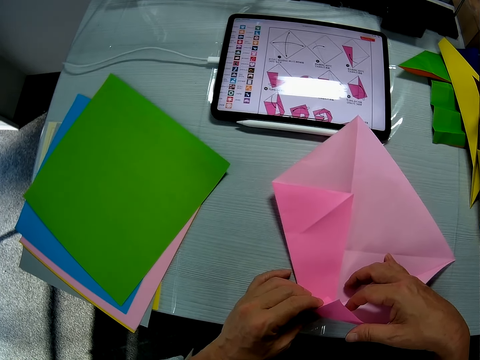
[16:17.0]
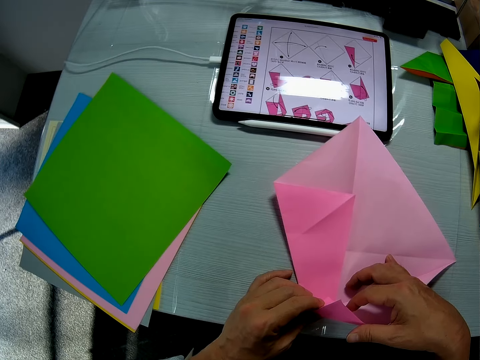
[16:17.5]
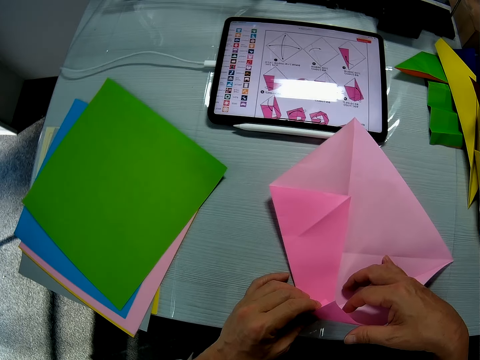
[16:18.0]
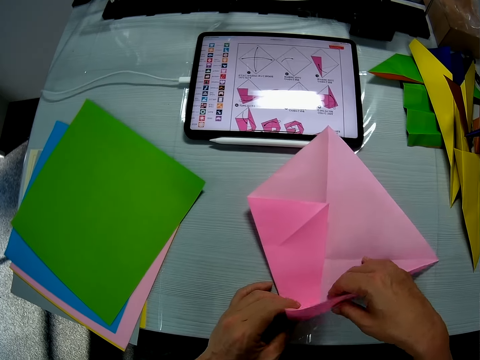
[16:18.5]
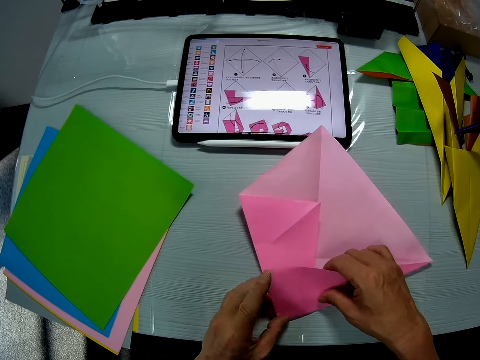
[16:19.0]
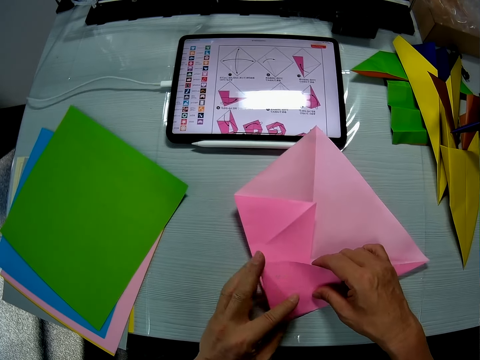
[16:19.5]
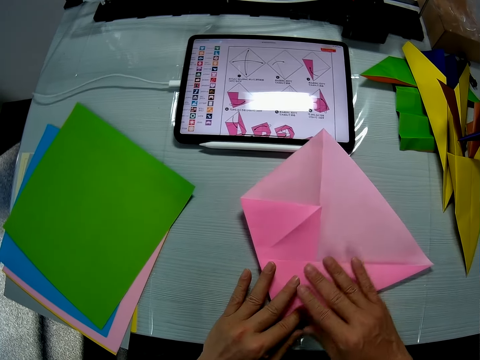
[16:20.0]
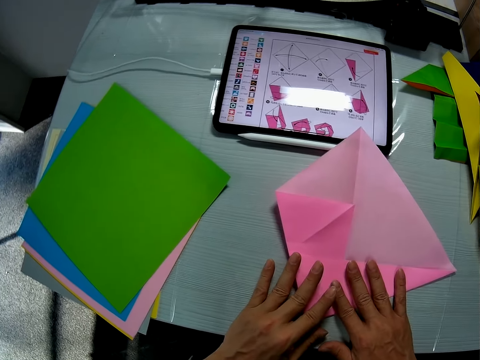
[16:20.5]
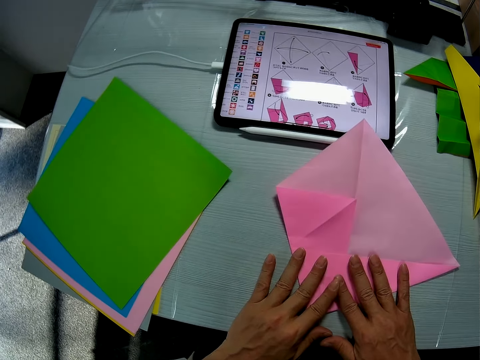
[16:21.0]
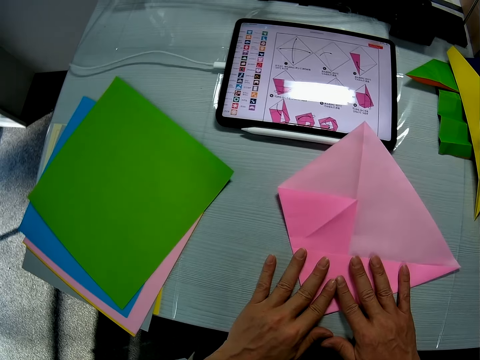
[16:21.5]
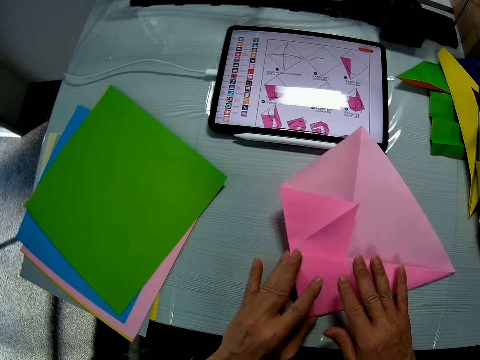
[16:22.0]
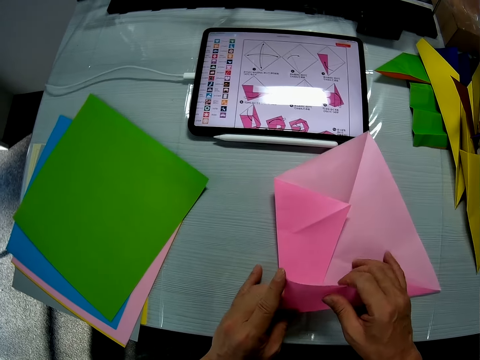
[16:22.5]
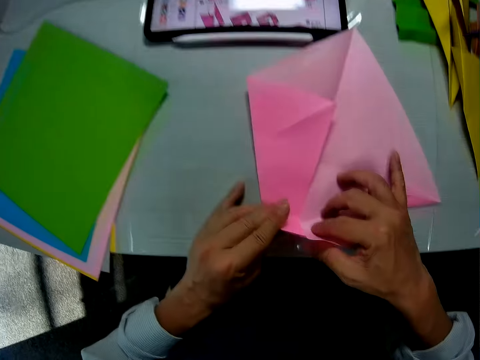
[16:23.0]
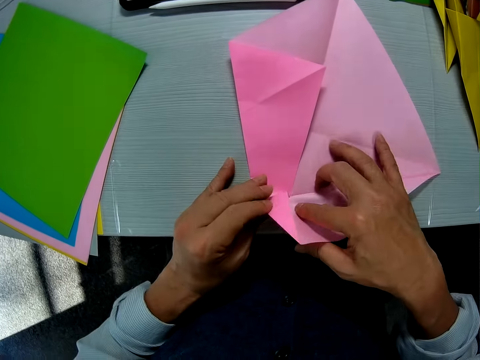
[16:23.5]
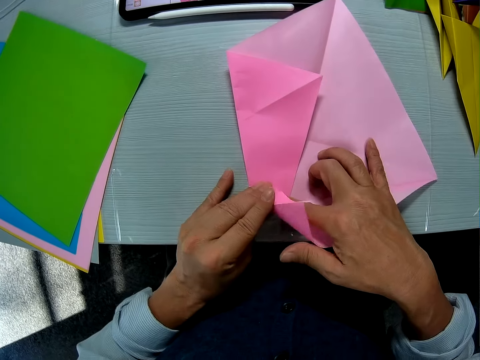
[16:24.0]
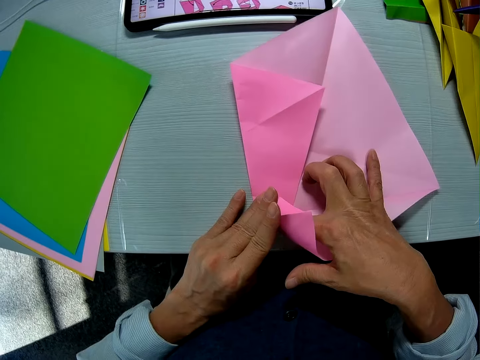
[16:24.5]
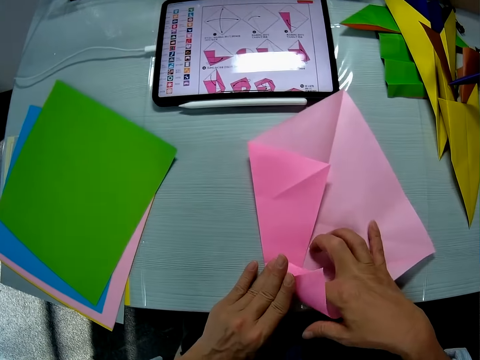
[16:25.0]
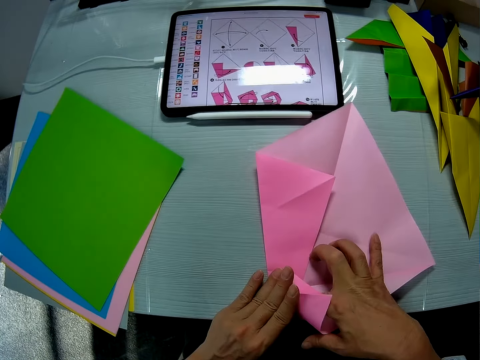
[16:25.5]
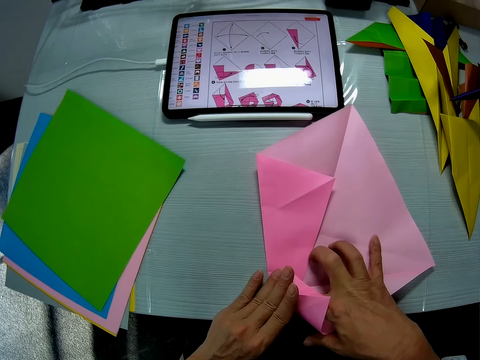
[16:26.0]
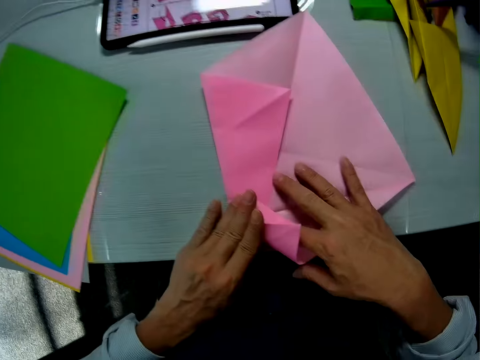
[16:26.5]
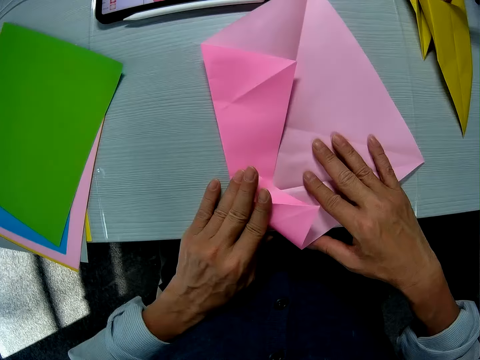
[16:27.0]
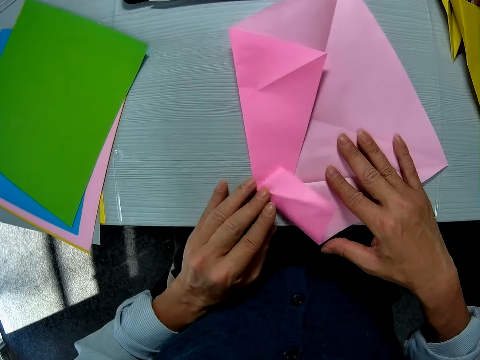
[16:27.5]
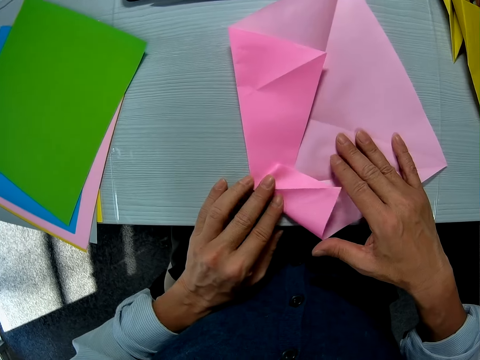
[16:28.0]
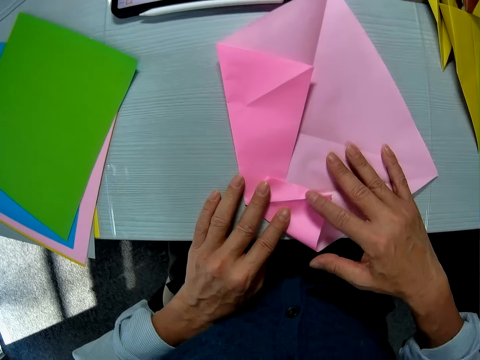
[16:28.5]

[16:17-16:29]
The camera wearer folds the paper on the table.

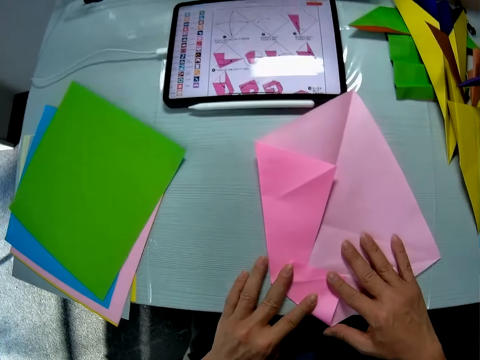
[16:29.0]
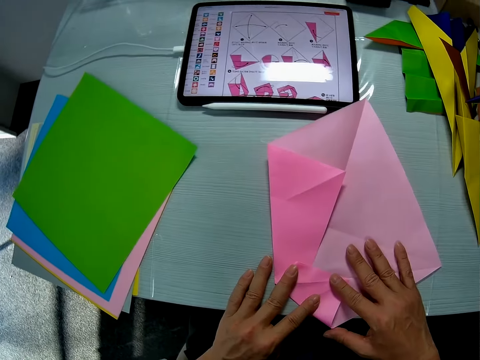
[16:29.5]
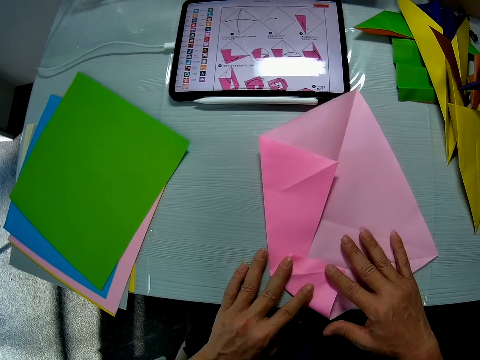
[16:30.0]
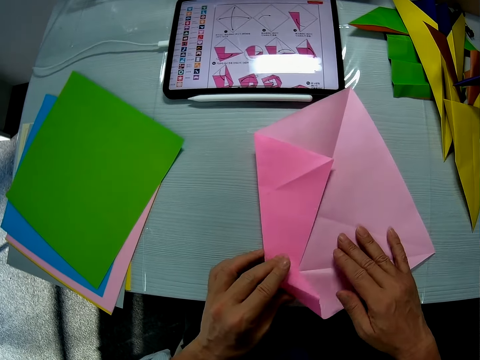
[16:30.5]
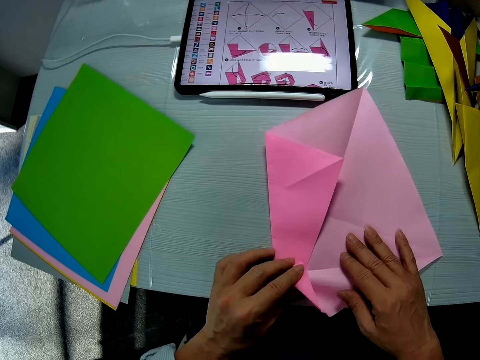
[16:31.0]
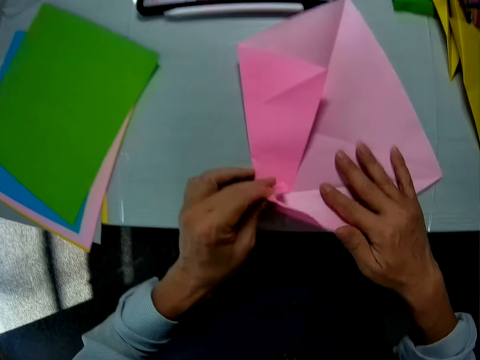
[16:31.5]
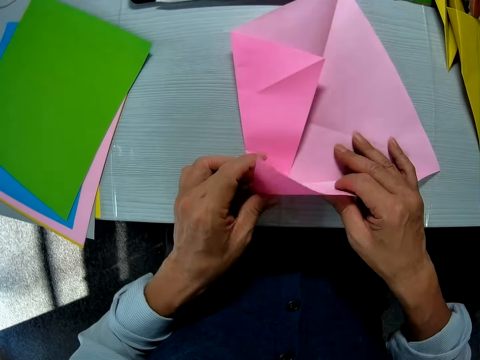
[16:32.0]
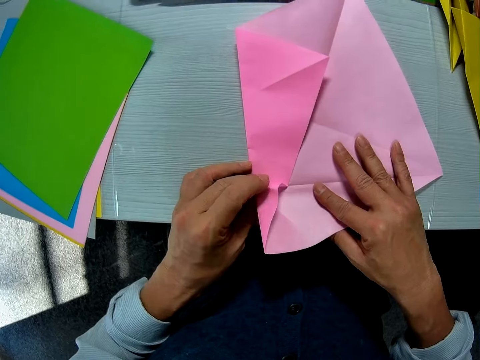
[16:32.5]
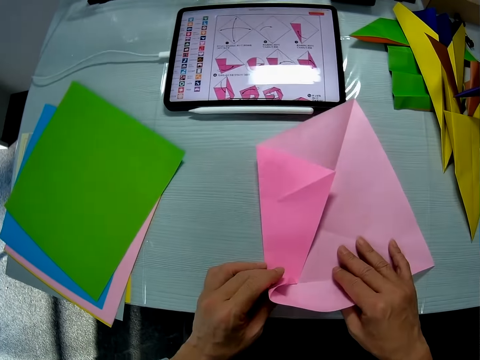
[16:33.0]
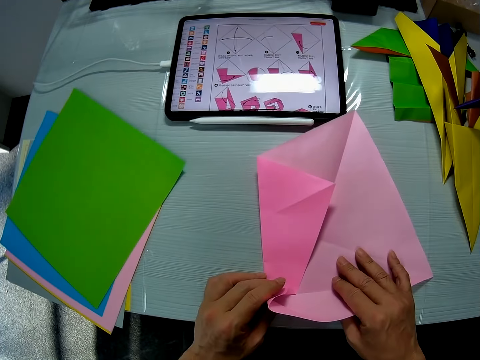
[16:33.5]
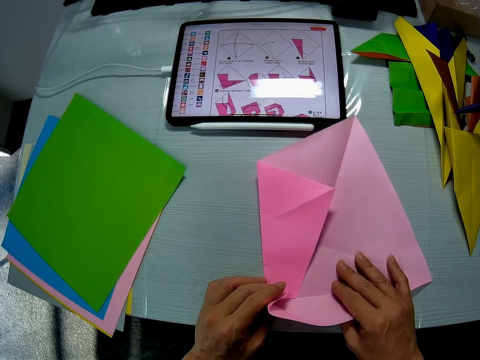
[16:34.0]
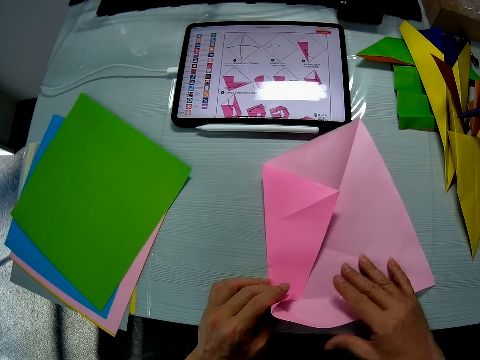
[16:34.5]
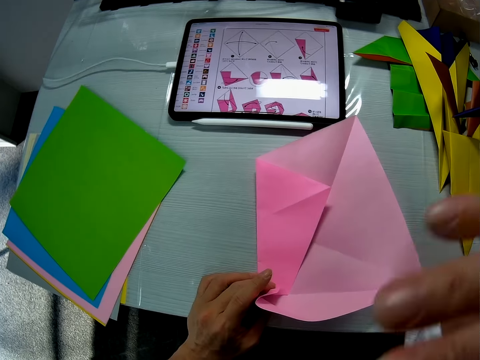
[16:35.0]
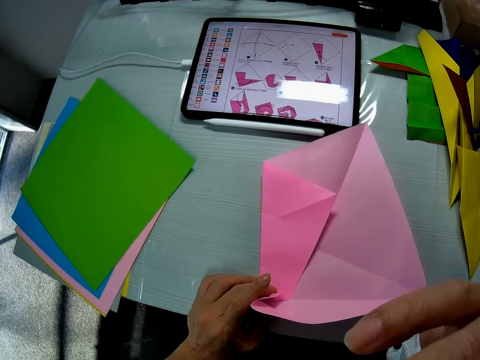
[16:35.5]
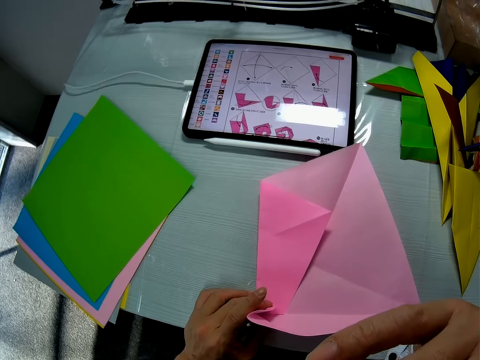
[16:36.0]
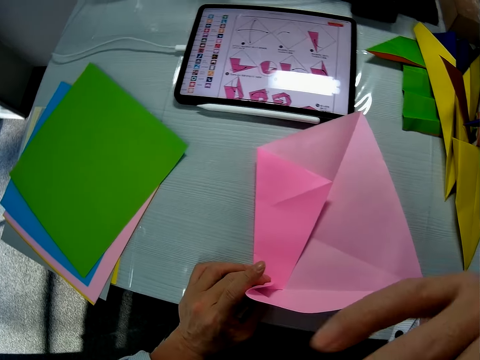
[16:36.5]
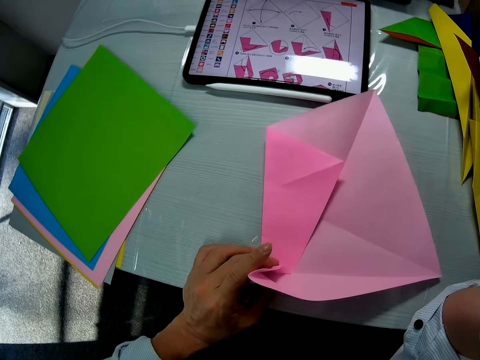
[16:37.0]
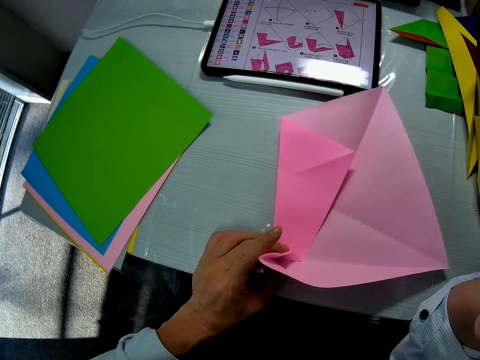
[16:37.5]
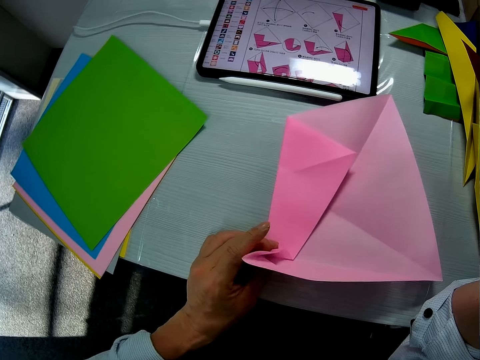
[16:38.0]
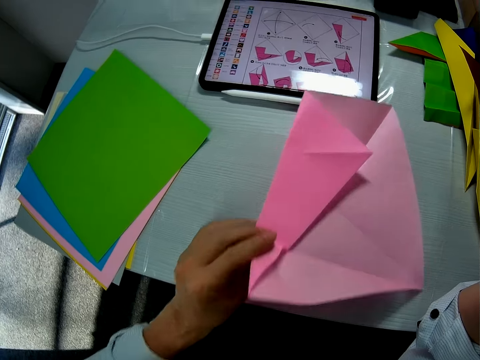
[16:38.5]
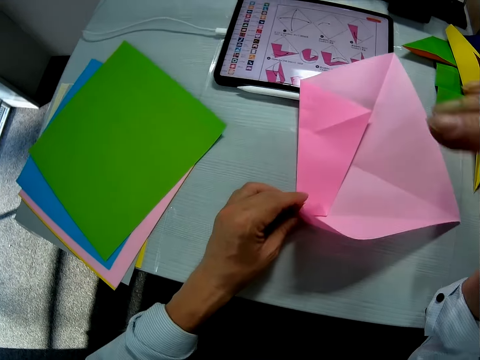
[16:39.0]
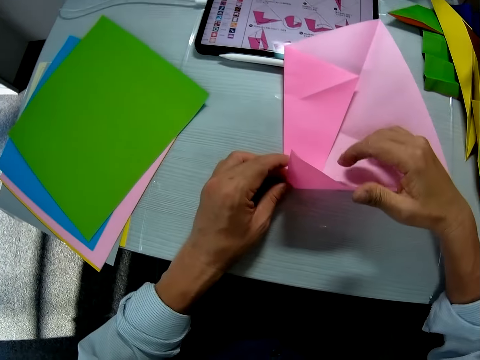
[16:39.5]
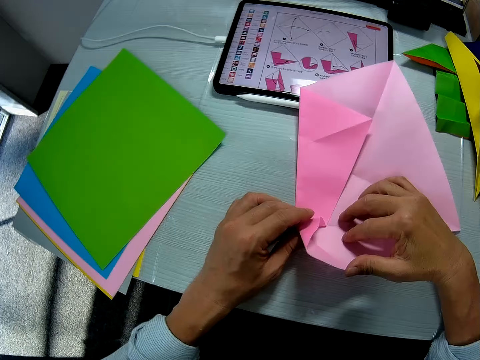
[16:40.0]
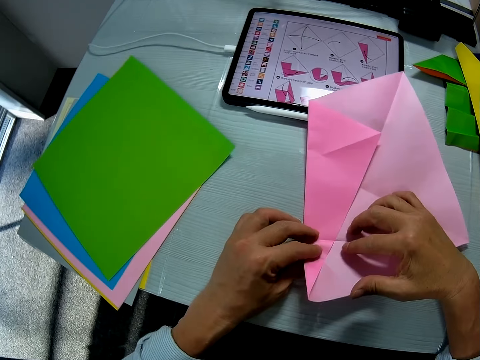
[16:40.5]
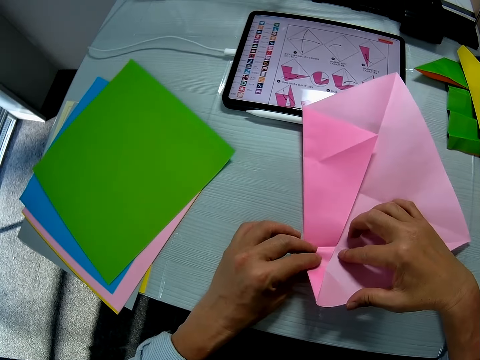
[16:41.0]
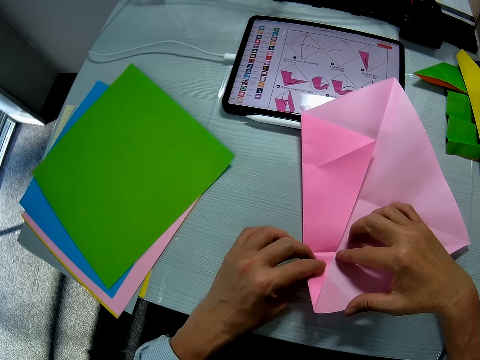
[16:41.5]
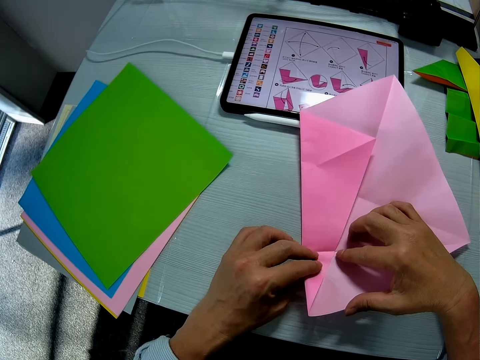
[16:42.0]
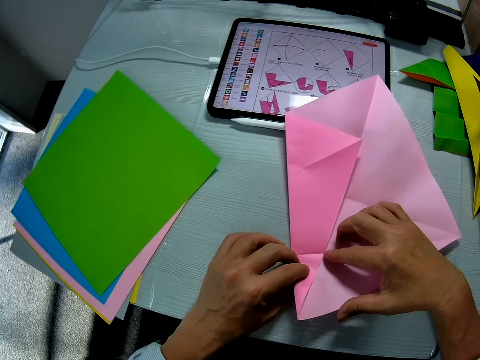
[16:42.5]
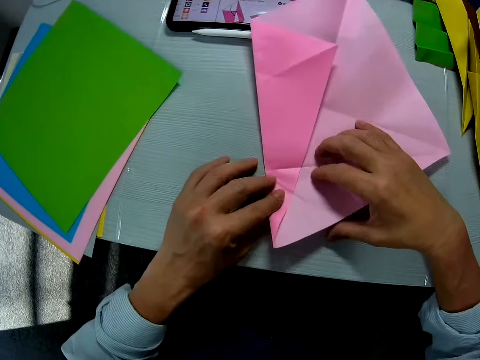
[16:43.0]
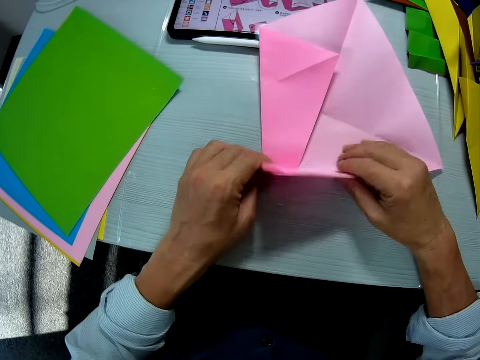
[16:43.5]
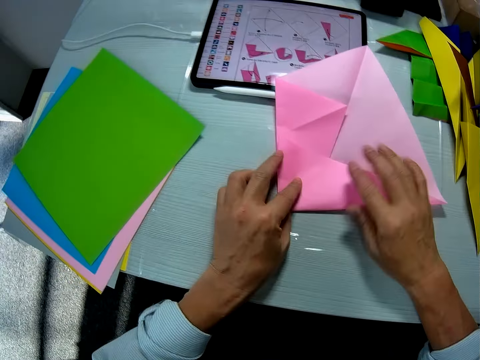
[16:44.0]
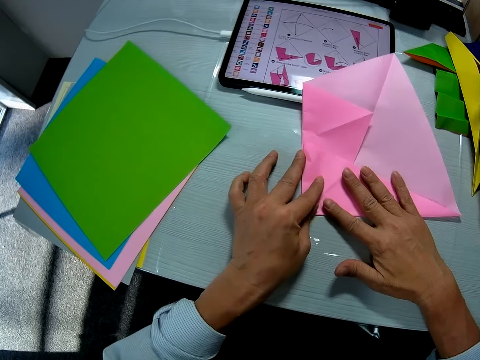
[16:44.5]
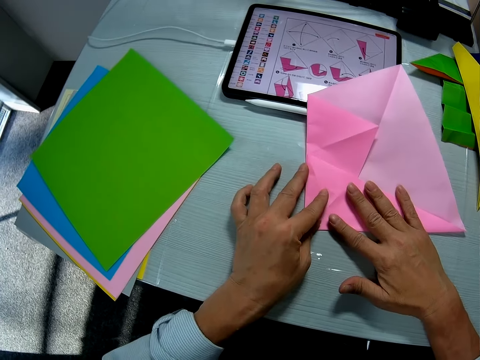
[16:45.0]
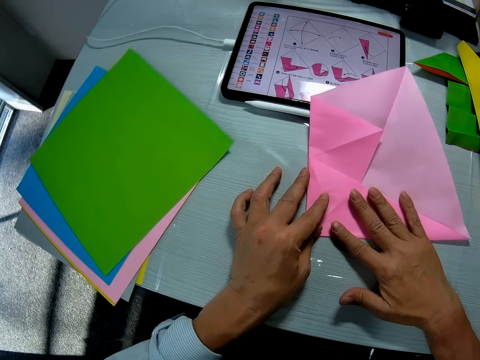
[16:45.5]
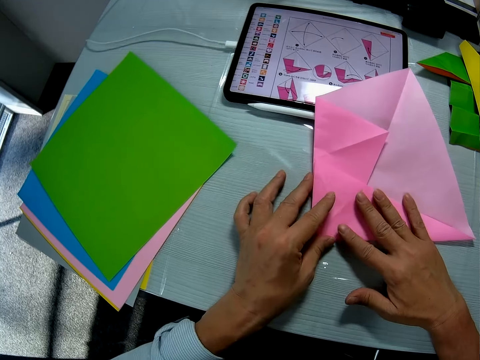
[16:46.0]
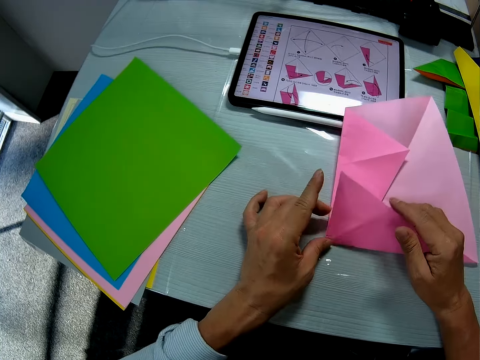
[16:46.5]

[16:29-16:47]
The camera wearer holds the paper on the table. He folds the paper on the table. He scratches his face with his hand. He holds the paper on the table. He folds the papercraft on the table with his hands. He straightens the paper craft with his hands. He adjusts the paper craft with his hands.
